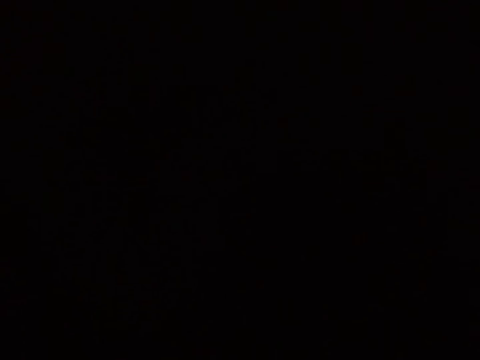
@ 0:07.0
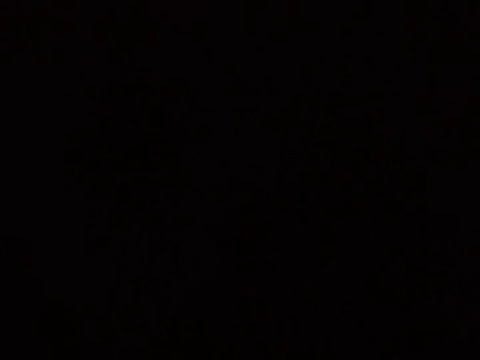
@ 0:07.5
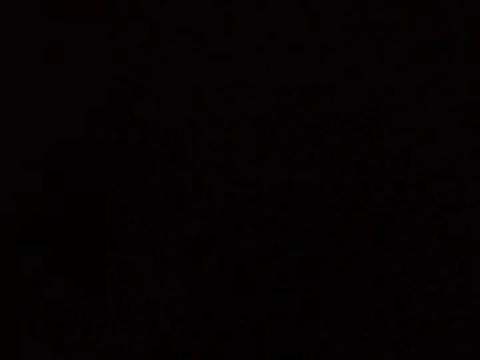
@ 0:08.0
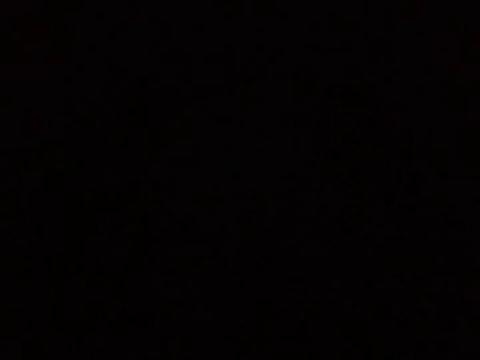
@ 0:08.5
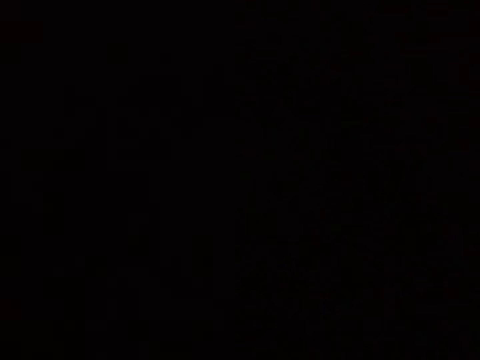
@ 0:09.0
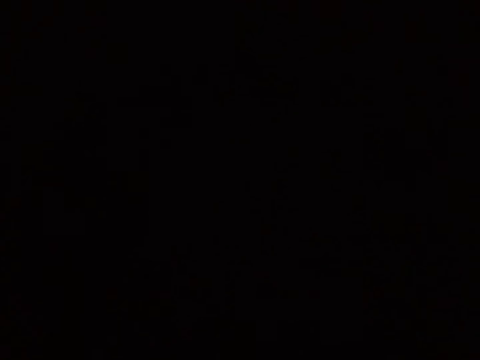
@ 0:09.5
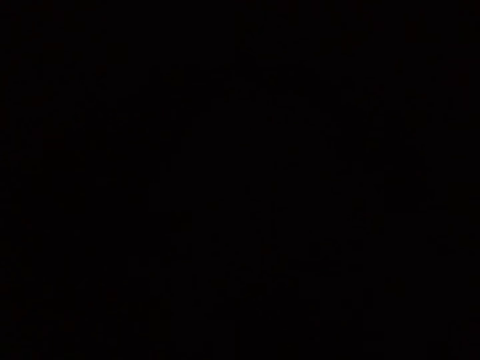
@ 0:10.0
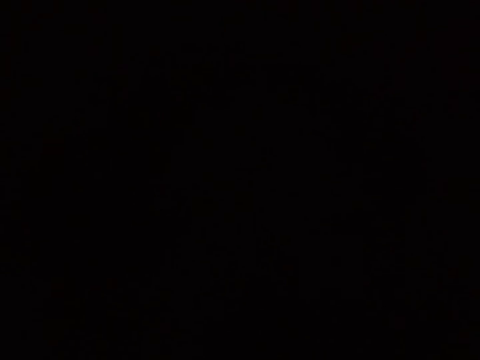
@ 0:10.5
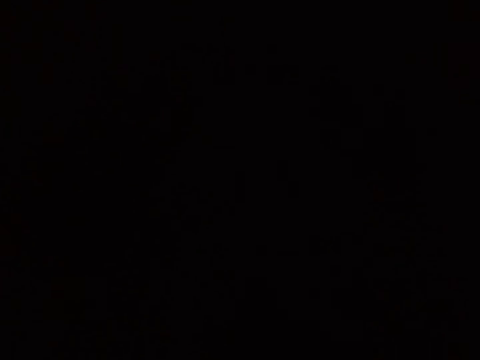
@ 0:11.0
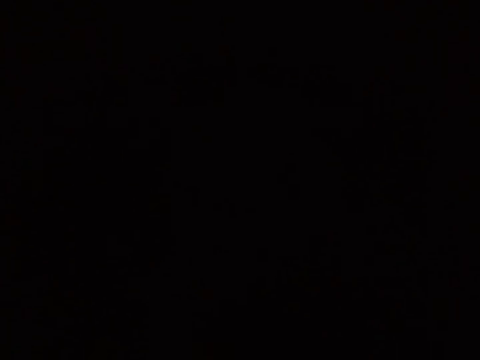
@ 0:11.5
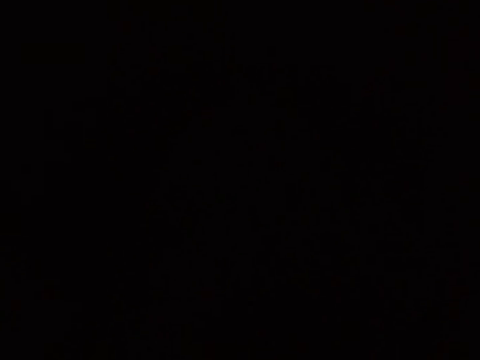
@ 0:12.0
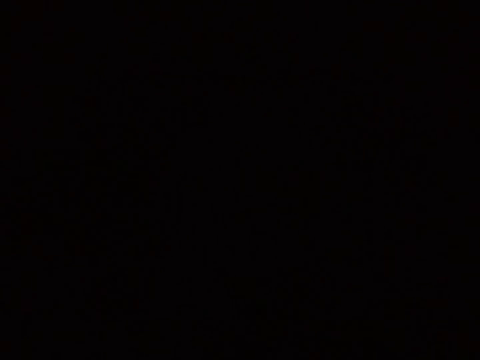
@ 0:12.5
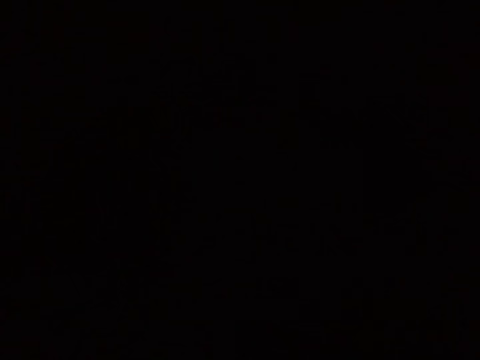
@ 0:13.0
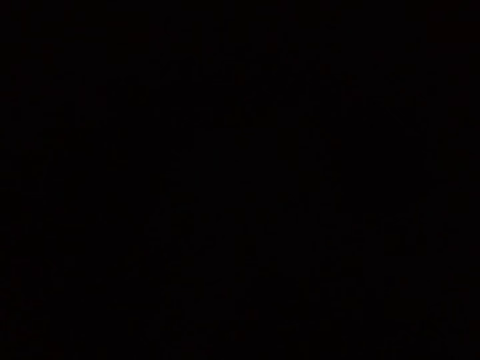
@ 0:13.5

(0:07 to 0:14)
A lady speaks to the camera wearer.

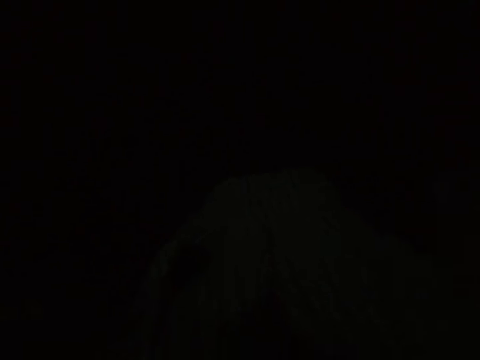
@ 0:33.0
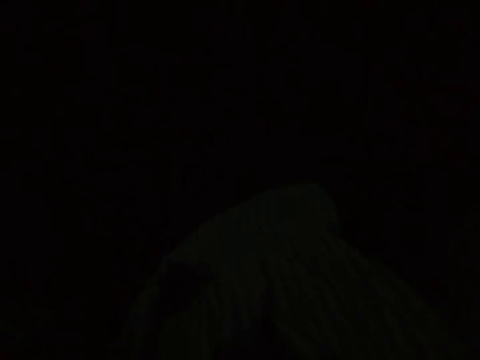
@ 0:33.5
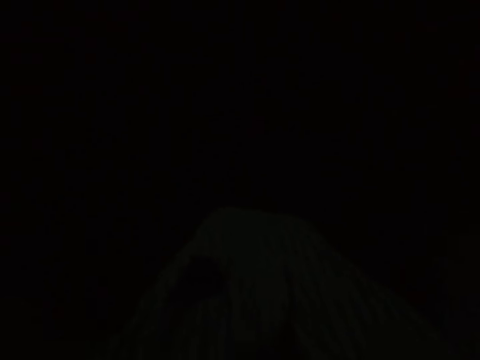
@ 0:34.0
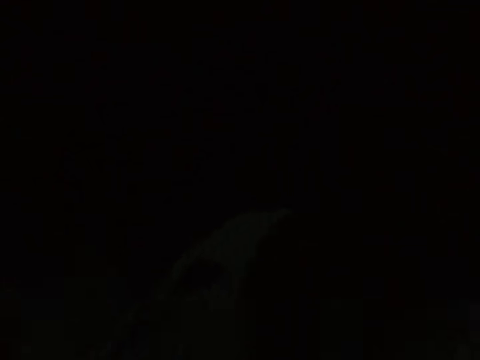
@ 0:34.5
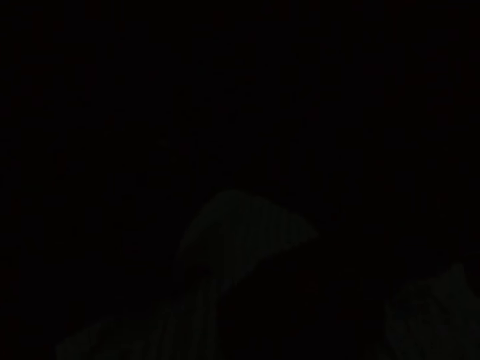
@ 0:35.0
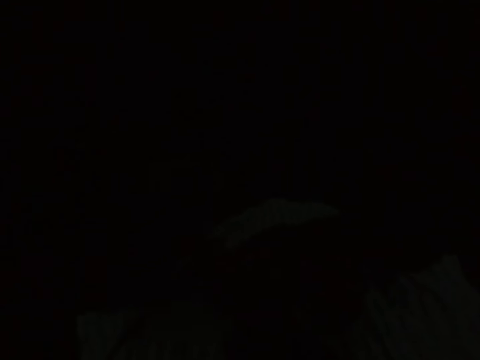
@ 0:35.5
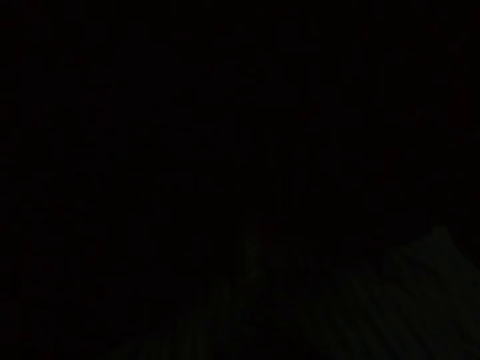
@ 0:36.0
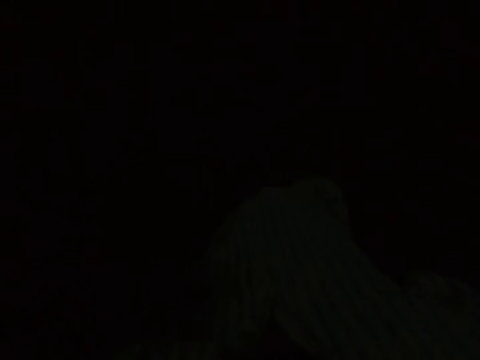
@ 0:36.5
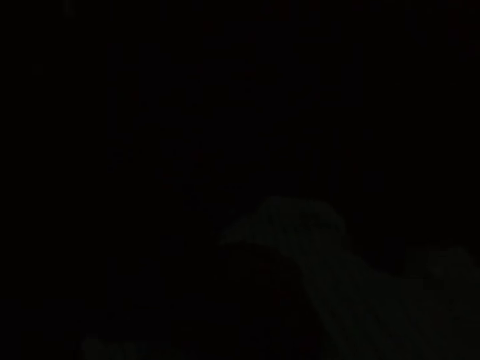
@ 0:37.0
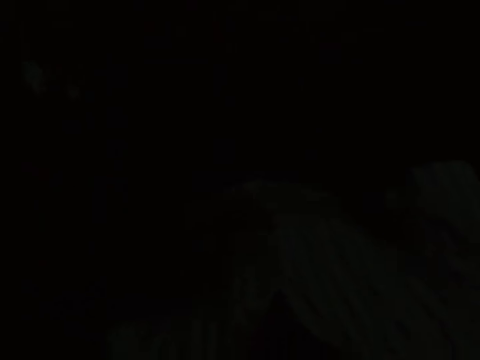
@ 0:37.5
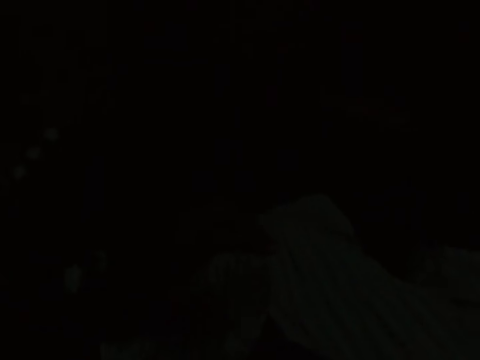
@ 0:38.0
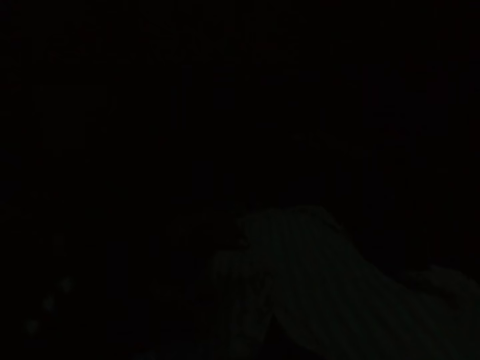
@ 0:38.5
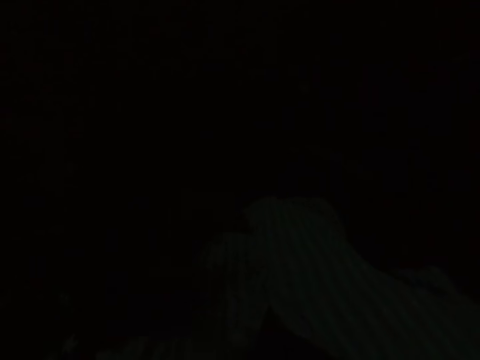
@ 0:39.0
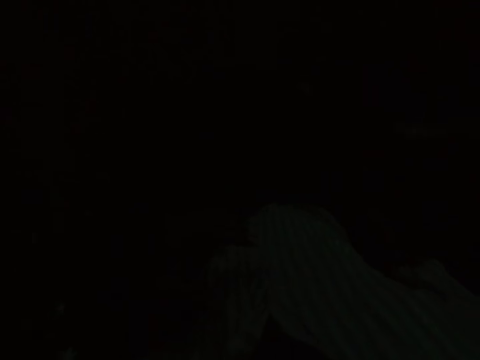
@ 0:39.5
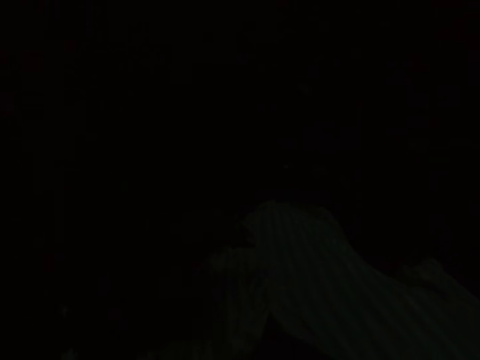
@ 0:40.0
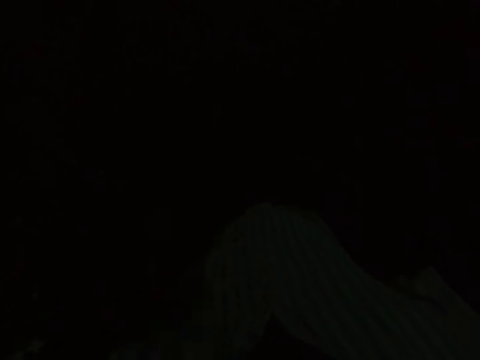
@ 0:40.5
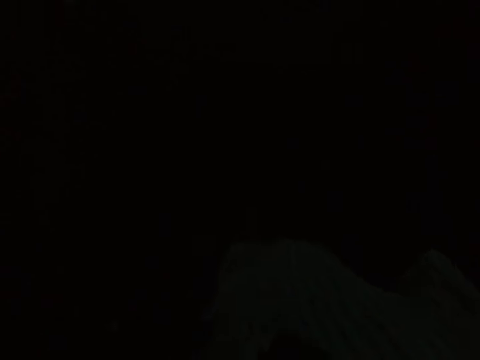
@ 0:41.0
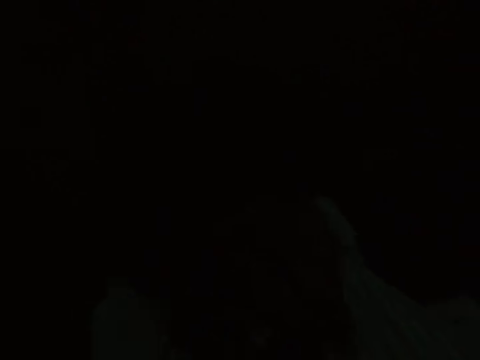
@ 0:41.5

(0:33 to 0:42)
The camera wearer speaks to the lady.

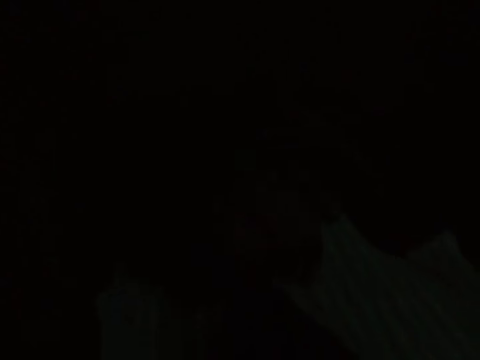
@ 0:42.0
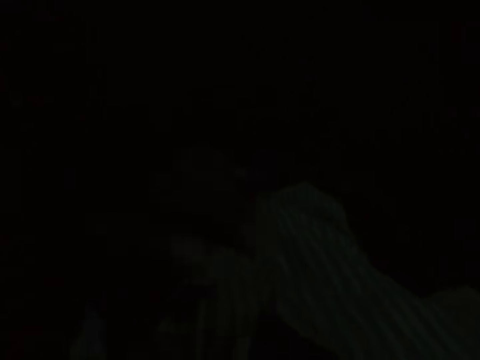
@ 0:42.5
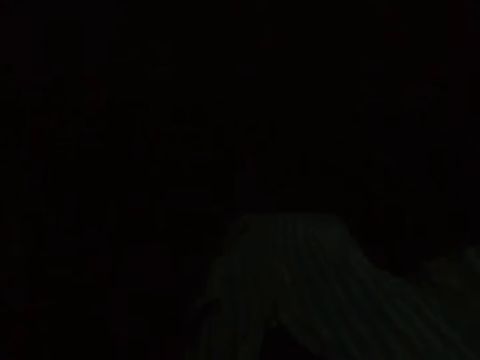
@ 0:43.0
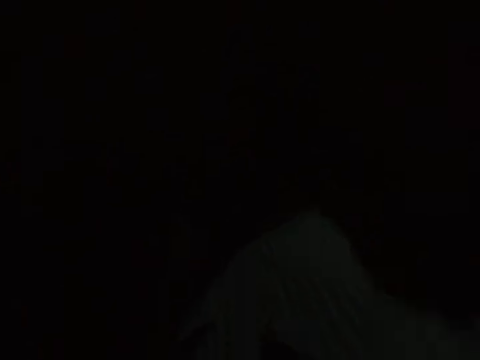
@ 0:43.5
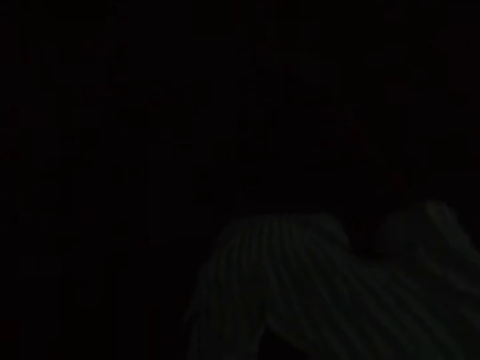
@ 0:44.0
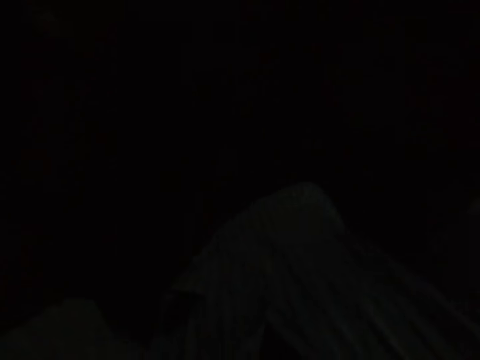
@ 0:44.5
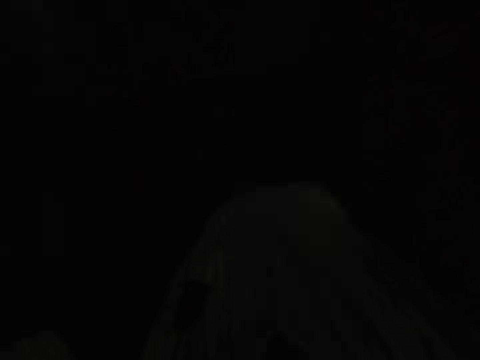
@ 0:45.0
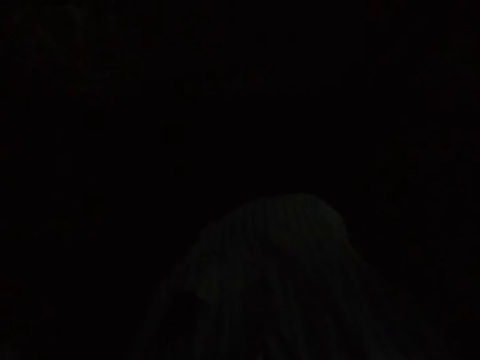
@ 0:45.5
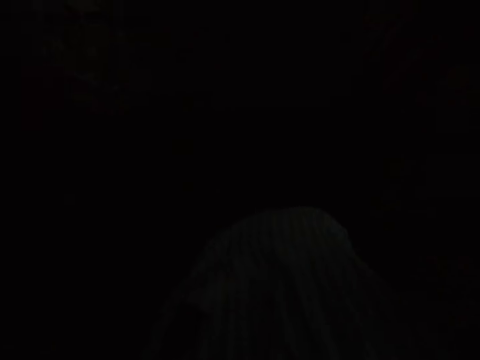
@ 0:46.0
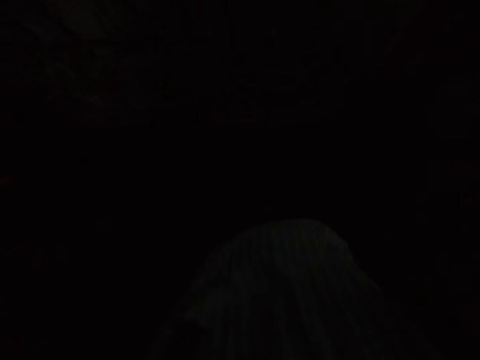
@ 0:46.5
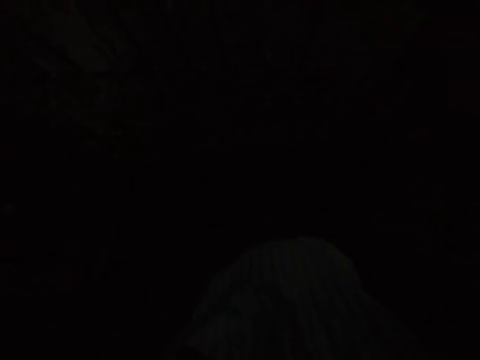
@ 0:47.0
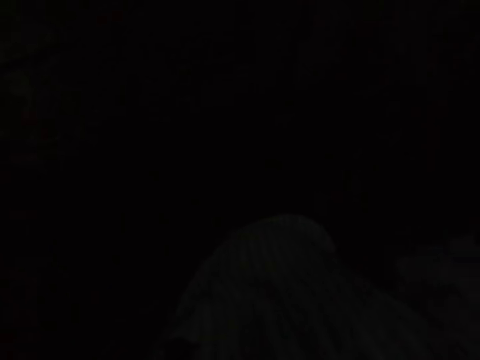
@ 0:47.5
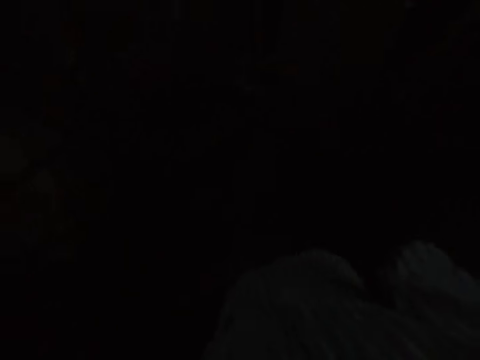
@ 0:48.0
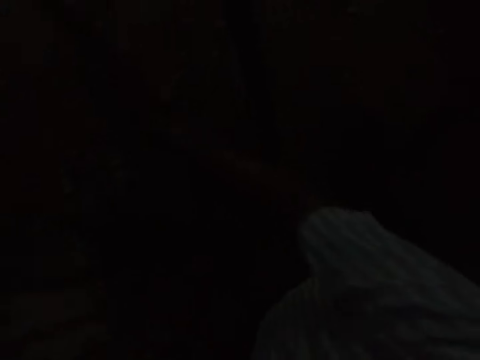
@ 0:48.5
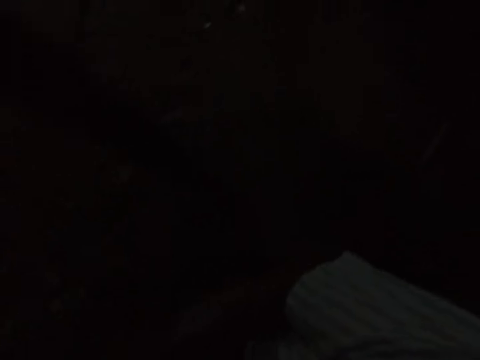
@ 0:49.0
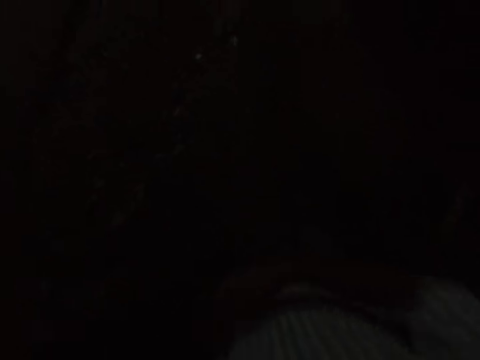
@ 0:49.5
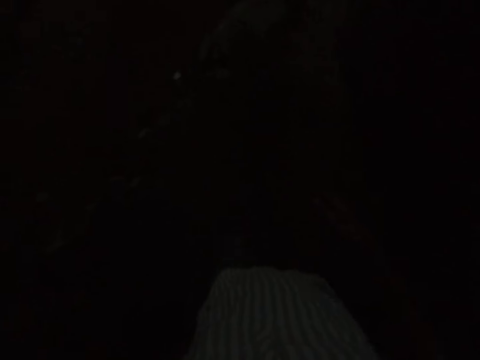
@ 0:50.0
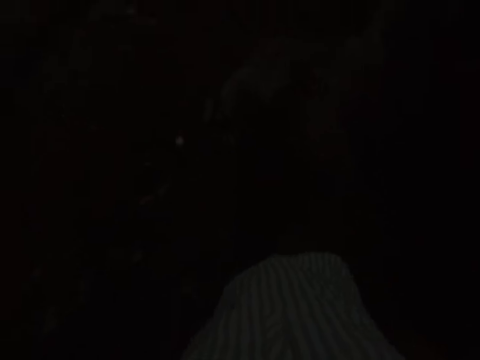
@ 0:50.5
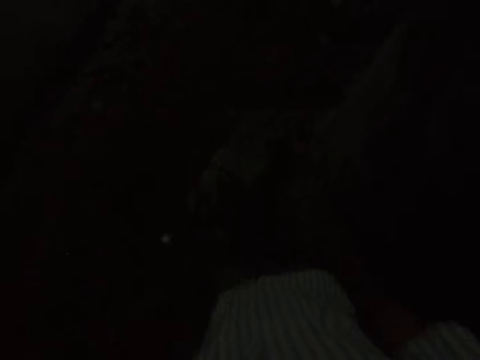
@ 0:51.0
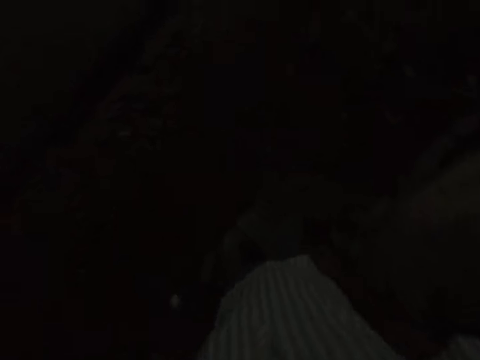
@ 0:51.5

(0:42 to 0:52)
The lady speaks to the camera wearer. The camera wearer stops on the road. They walk on the road.
